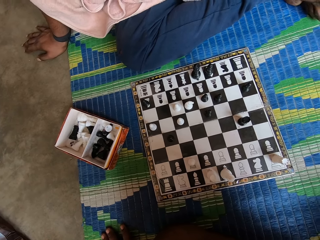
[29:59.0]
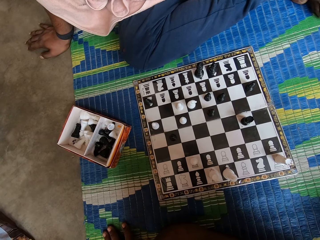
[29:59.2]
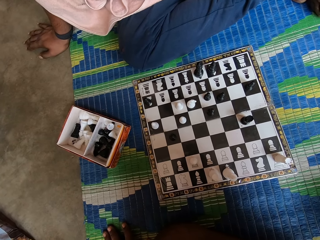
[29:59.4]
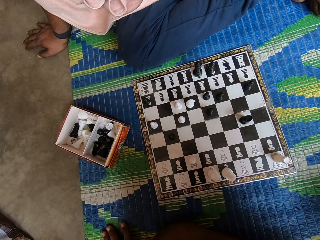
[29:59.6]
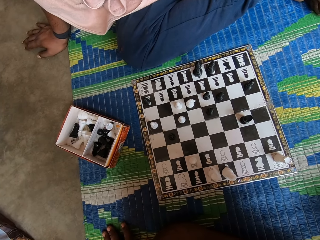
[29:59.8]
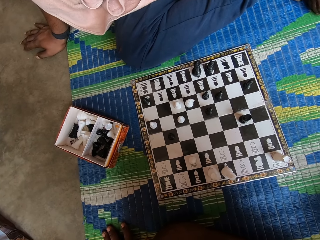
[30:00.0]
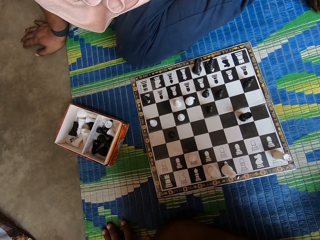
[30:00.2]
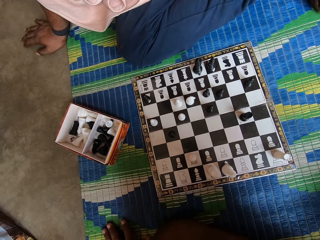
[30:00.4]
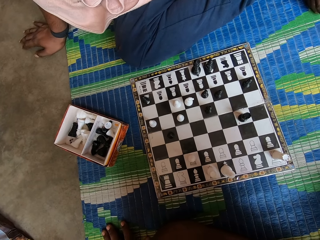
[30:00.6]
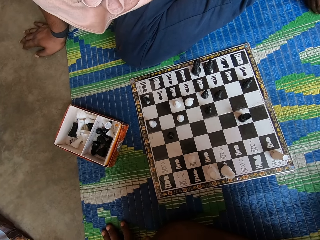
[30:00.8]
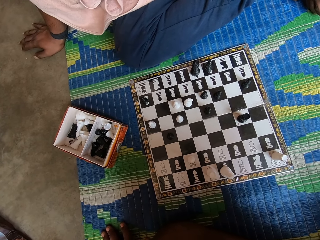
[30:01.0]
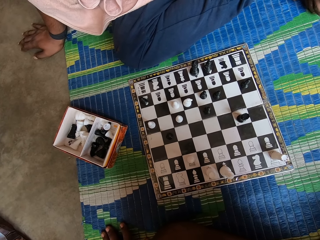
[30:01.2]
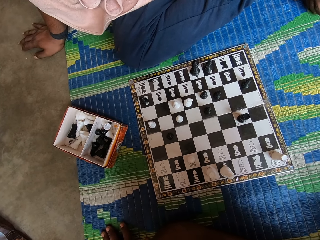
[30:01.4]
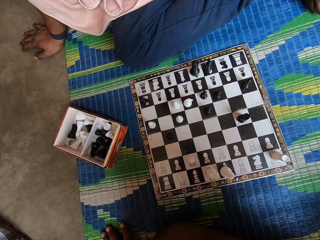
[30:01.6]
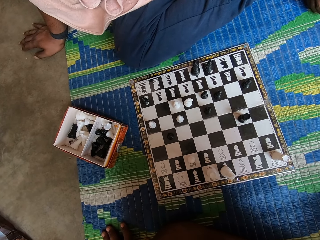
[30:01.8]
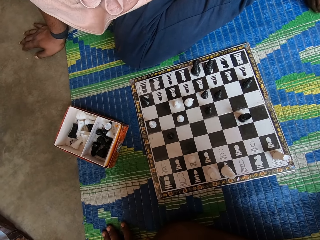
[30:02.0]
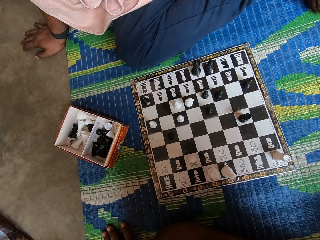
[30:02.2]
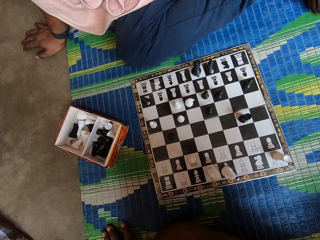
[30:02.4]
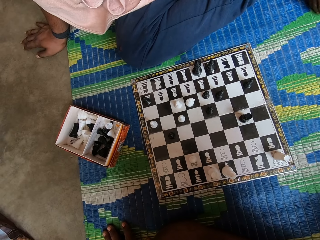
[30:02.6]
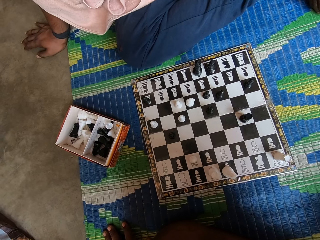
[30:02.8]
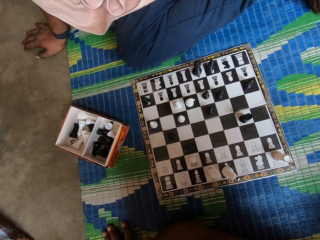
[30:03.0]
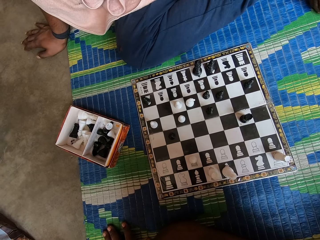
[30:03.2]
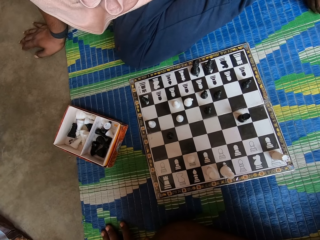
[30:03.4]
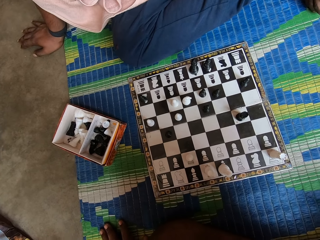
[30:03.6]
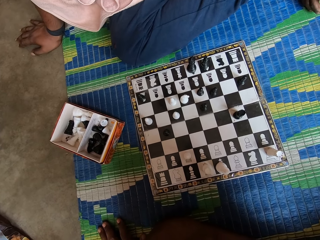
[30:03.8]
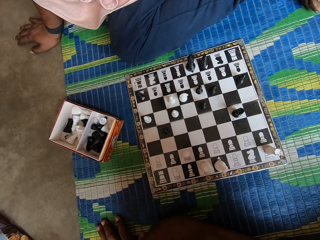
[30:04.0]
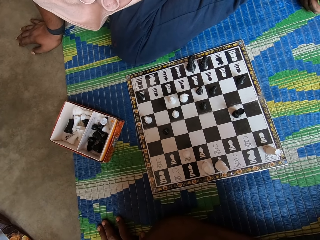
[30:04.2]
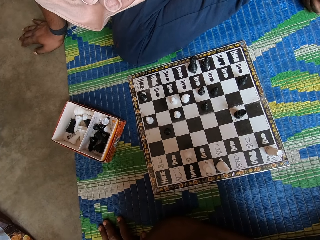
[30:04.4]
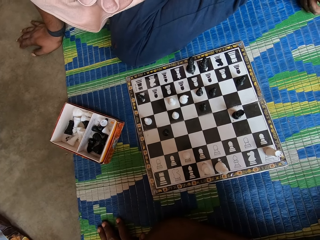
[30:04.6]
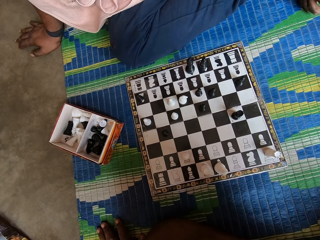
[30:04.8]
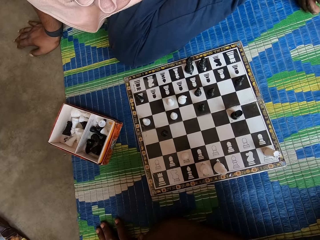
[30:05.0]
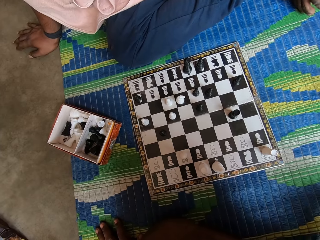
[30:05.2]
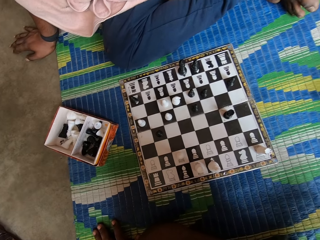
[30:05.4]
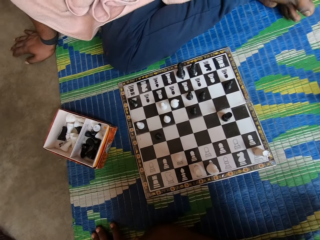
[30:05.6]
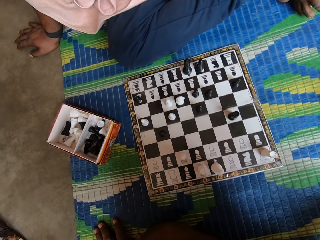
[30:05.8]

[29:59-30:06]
The camera wearer looks at the chessboard.

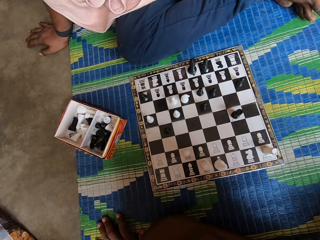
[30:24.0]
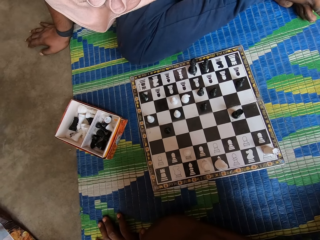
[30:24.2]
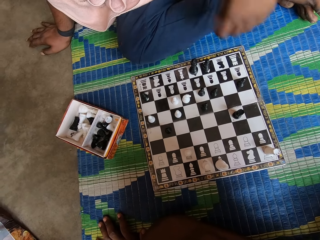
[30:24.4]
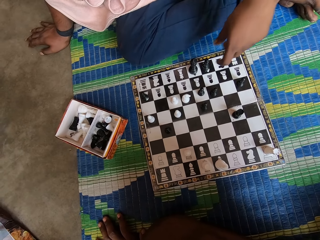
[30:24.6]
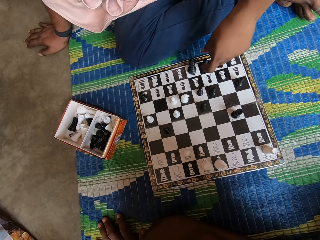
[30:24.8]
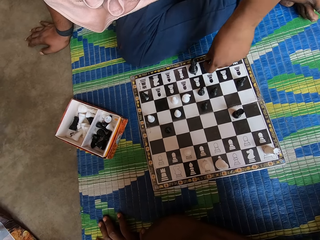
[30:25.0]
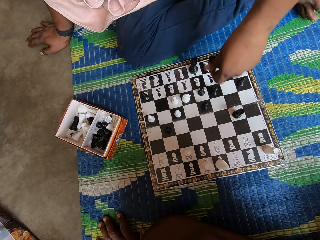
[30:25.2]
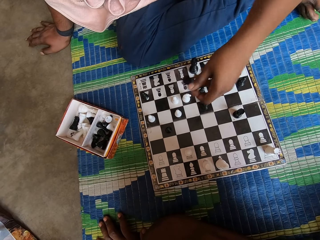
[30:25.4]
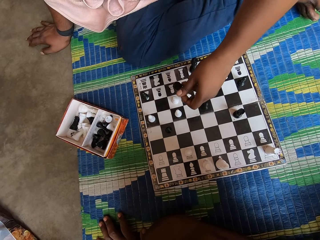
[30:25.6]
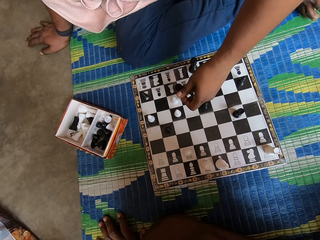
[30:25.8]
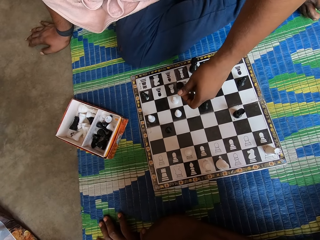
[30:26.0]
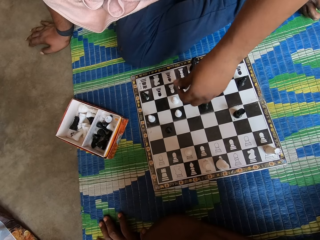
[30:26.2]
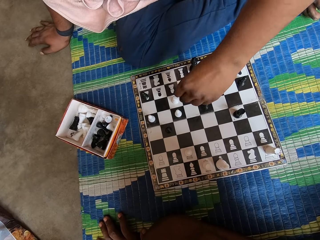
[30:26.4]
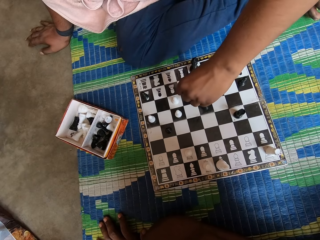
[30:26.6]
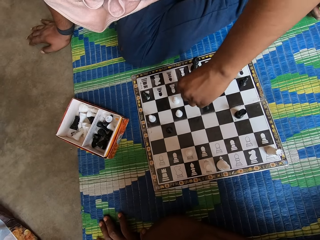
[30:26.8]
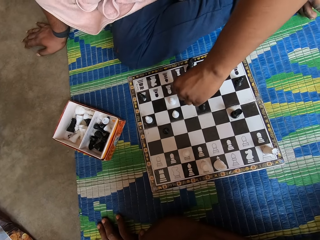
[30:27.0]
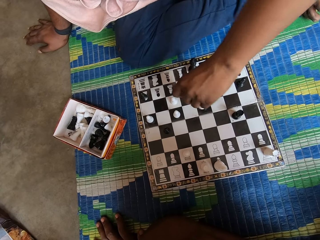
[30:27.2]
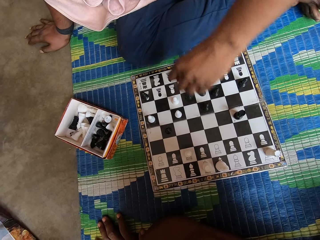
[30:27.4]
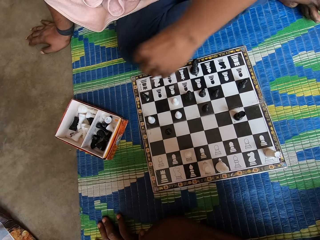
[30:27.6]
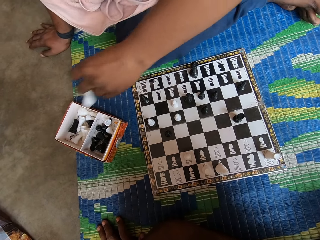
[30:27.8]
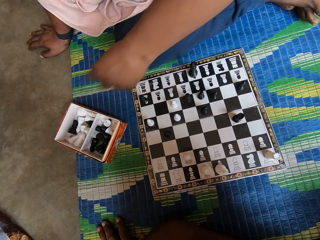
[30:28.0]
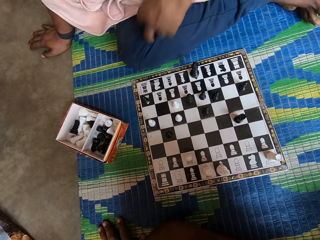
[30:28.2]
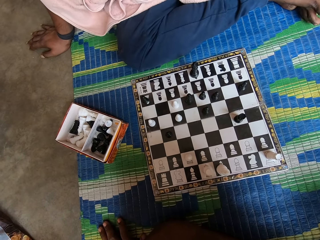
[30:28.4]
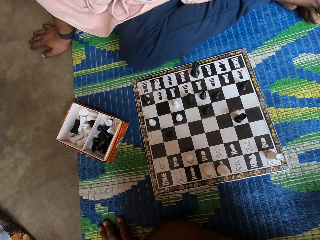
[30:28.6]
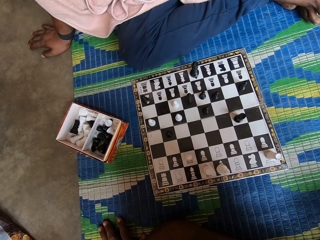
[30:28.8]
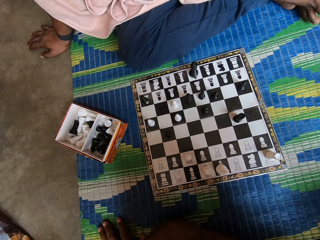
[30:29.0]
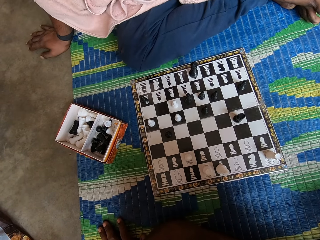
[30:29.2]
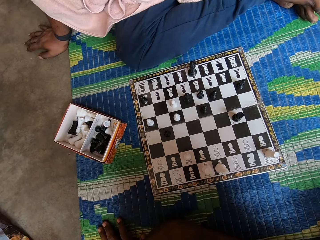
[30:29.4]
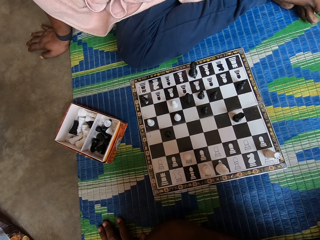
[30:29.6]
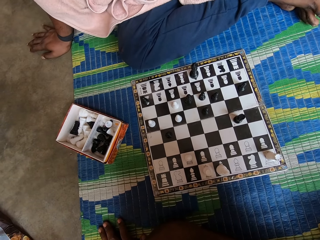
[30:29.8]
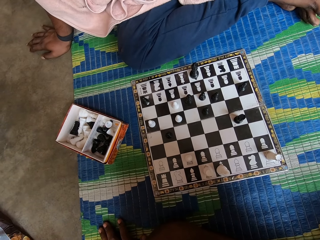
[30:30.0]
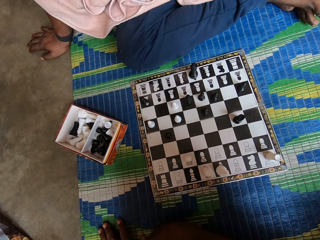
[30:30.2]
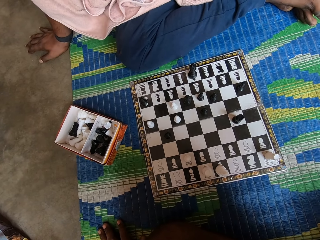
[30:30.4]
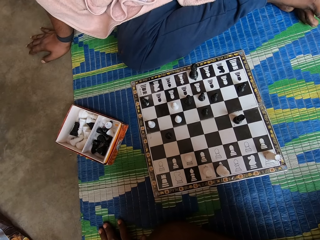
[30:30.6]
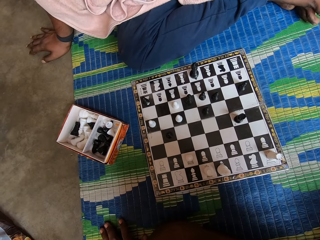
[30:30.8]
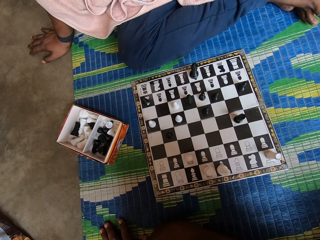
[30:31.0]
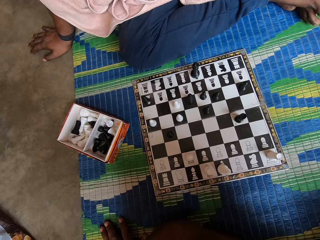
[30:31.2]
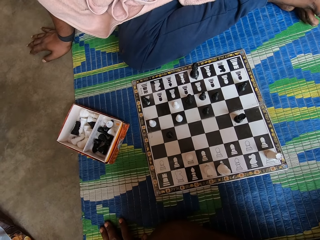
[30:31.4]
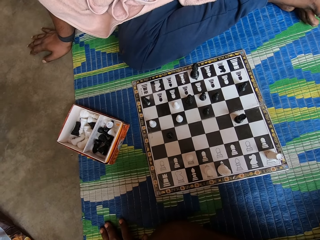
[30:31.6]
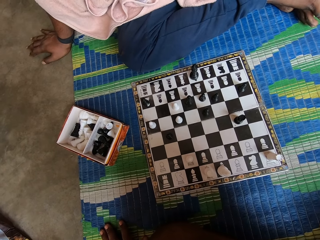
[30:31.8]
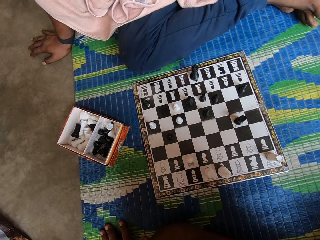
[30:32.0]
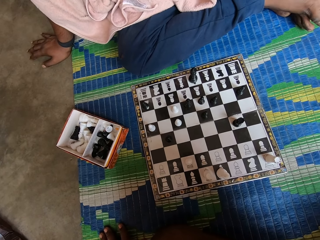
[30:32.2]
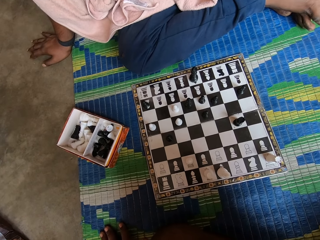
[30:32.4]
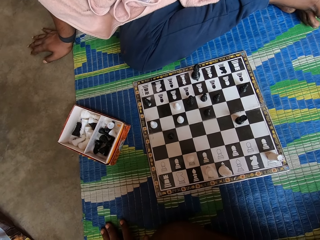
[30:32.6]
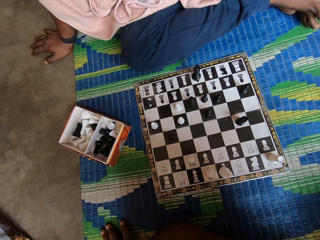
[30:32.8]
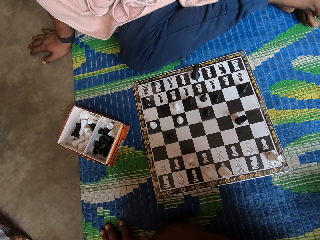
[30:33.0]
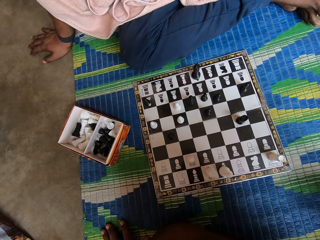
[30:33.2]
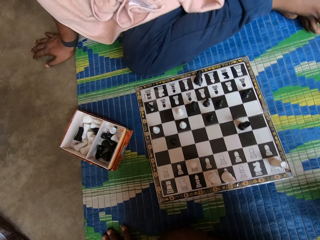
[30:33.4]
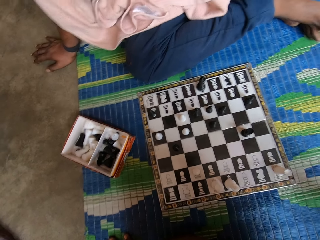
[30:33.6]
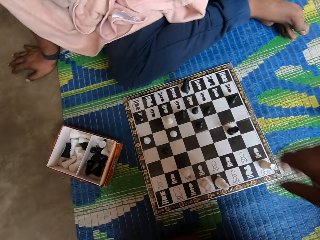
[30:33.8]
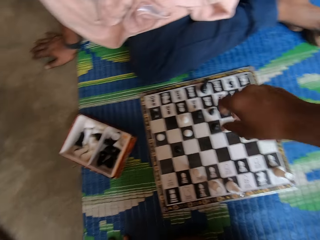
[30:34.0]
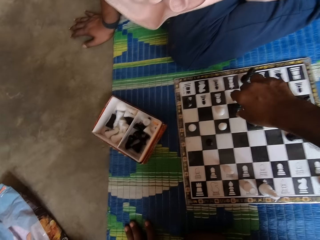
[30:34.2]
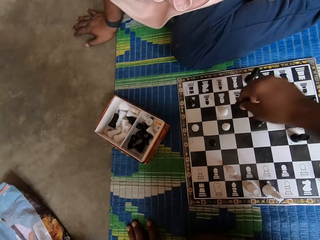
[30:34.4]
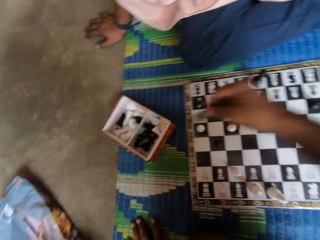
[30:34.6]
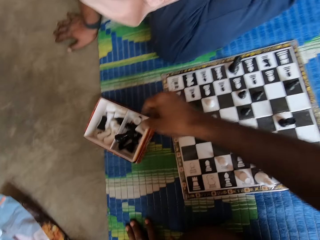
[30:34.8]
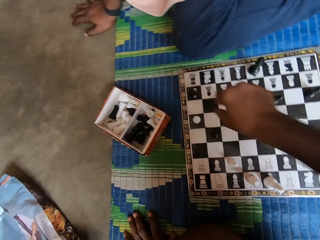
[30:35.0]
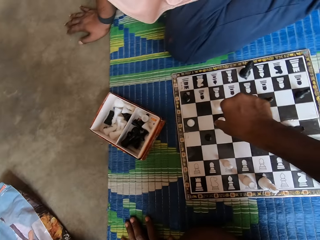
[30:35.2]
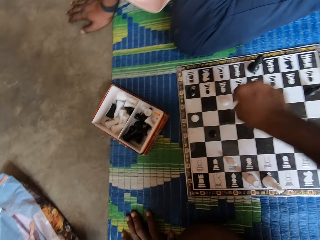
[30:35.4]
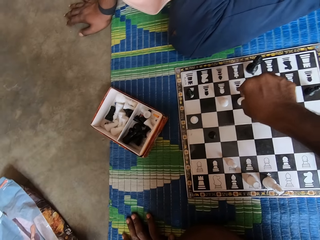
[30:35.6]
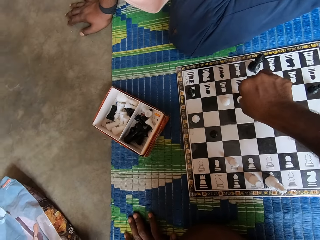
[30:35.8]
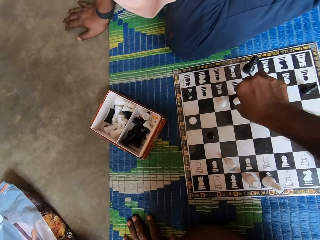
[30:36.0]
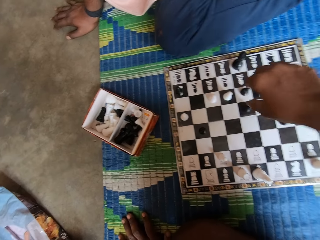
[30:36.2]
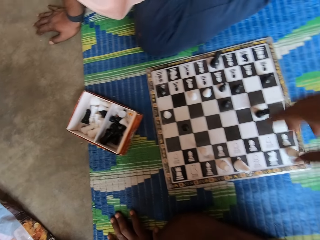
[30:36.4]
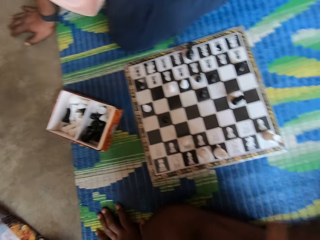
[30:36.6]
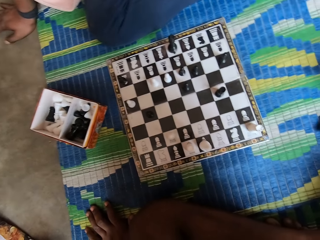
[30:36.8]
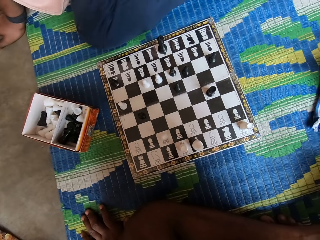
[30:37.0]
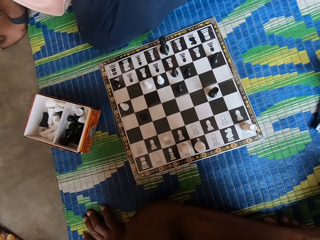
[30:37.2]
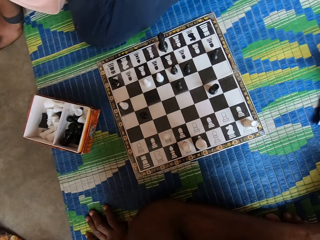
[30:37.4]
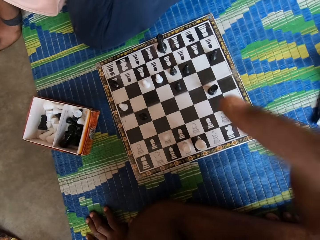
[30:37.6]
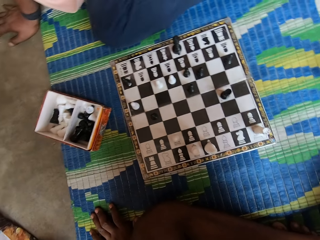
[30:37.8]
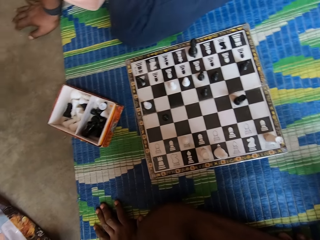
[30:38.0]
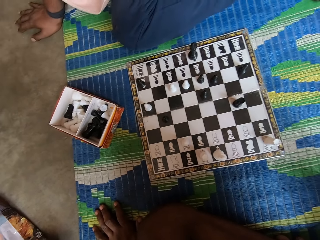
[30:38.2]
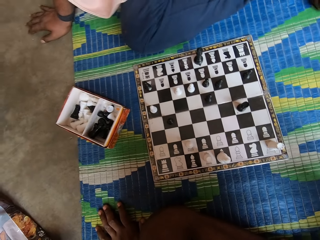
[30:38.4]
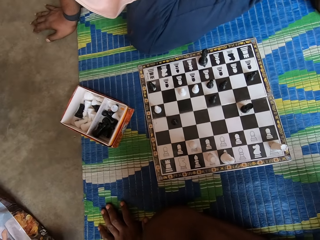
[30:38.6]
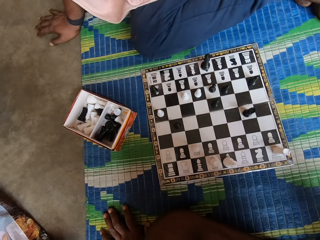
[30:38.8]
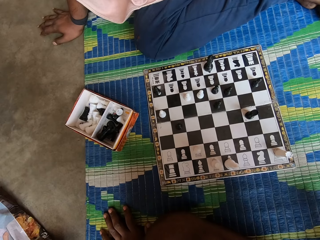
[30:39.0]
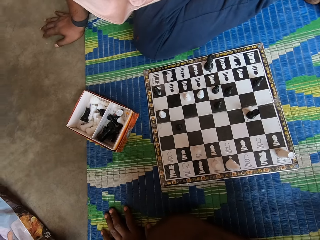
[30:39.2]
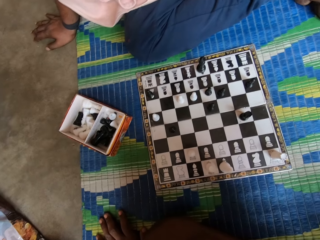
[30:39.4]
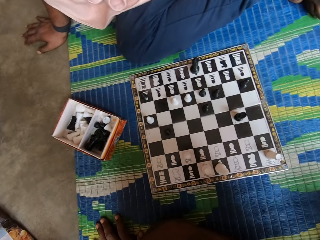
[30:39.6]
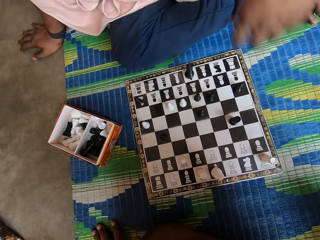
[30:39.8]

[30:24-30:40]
A man picks up a chess piece. He moves a pawn on the chessboard. He picks up the chess piece again. He drops the chess piece on the chessboard. He drops the chess piece in a box. He throws the pawn in the box. The camera wearer picks up a chess piece. He drops the chess piece in the box. He throws a pawn in the box. He moves a pawn on the chessboard. He moves his hand.
